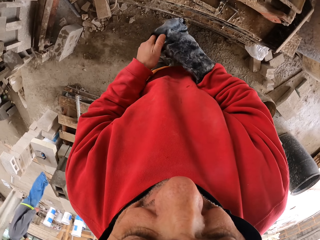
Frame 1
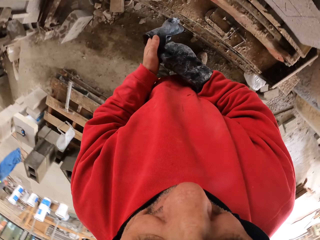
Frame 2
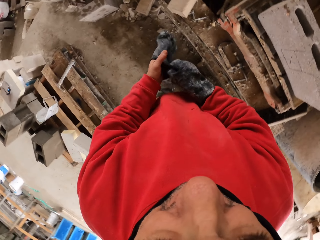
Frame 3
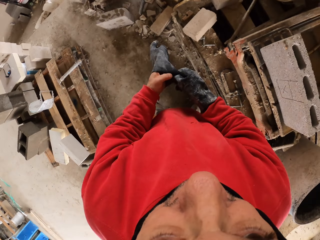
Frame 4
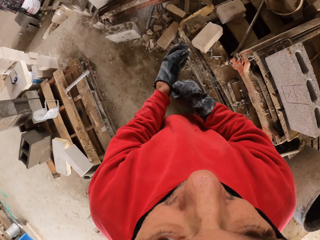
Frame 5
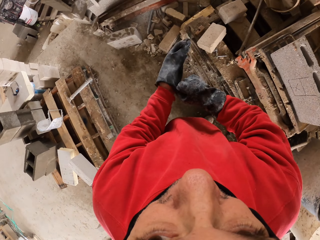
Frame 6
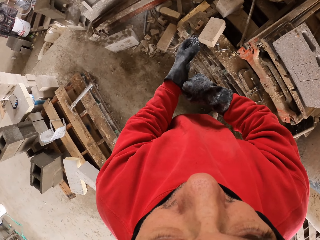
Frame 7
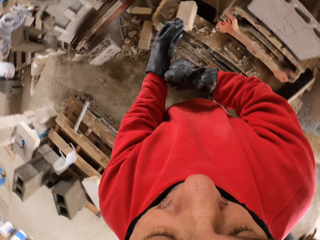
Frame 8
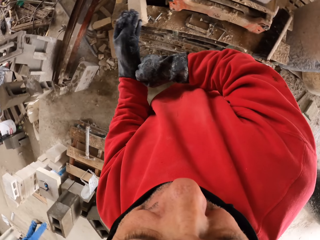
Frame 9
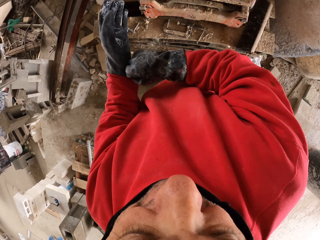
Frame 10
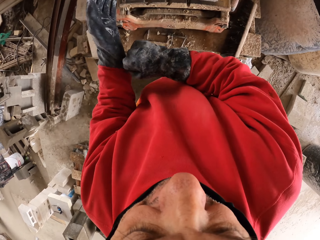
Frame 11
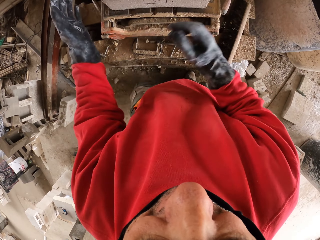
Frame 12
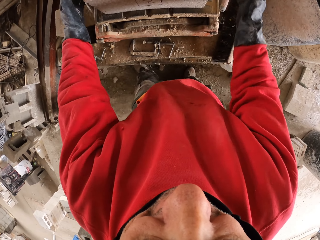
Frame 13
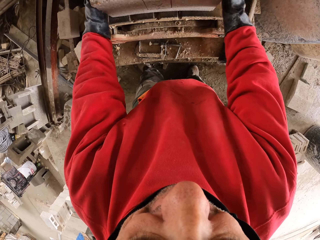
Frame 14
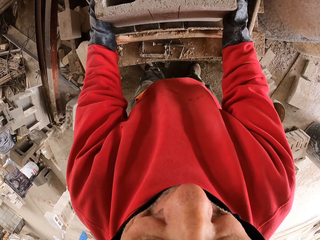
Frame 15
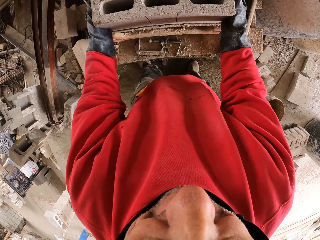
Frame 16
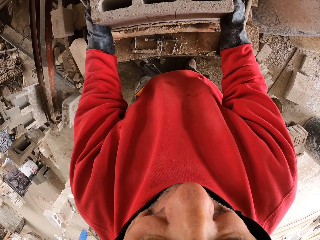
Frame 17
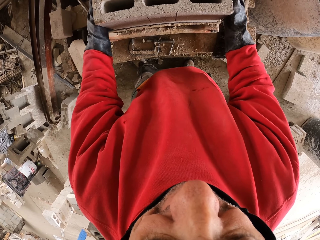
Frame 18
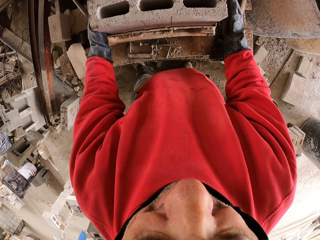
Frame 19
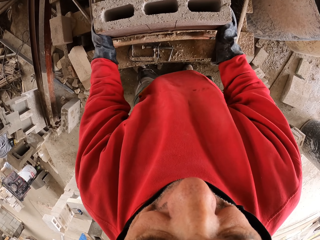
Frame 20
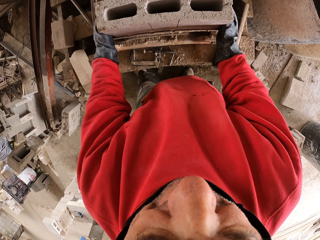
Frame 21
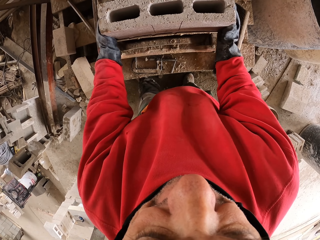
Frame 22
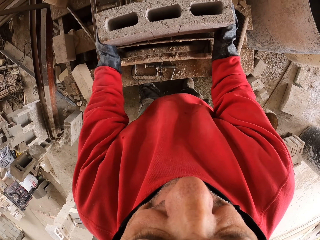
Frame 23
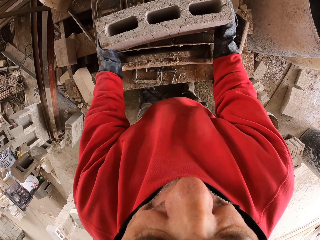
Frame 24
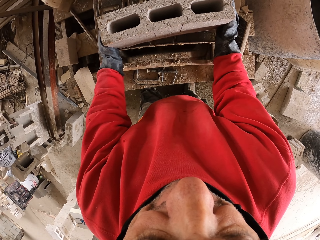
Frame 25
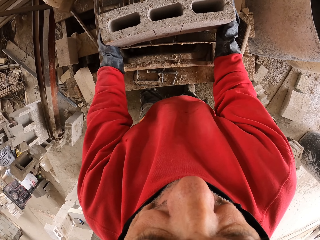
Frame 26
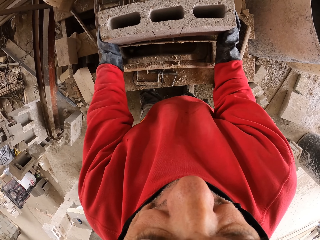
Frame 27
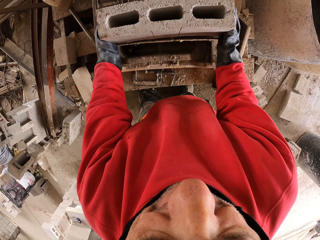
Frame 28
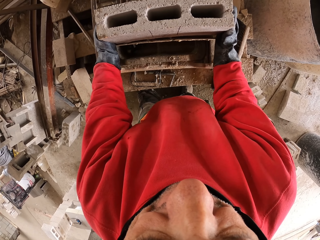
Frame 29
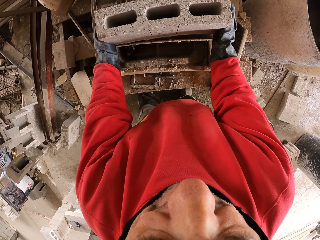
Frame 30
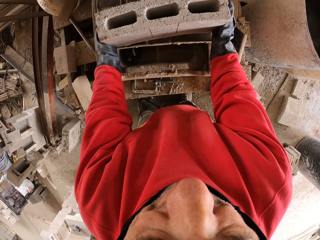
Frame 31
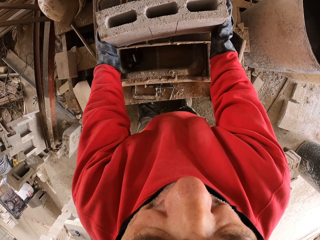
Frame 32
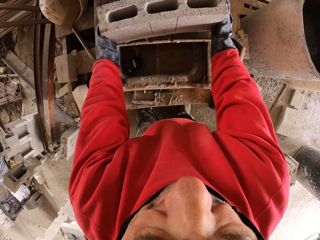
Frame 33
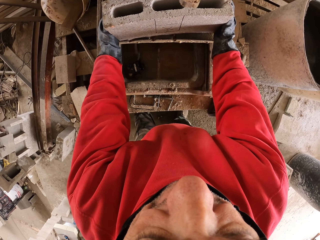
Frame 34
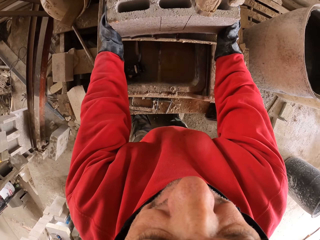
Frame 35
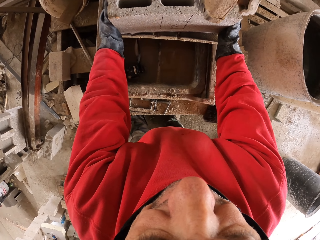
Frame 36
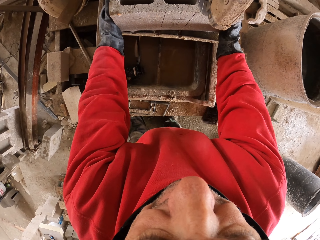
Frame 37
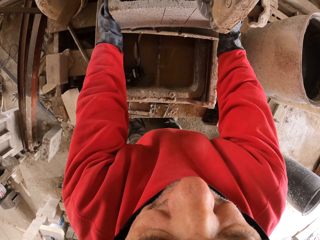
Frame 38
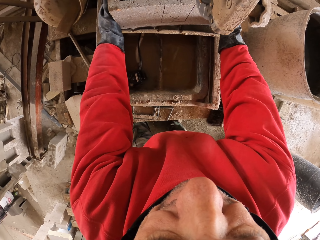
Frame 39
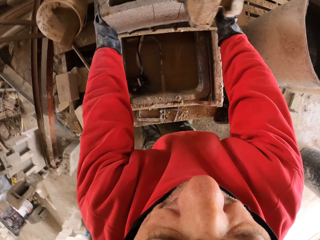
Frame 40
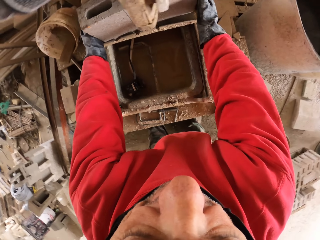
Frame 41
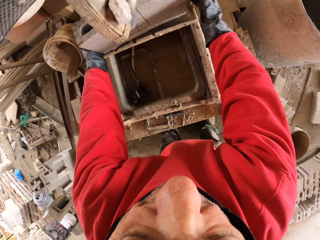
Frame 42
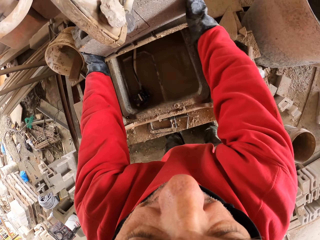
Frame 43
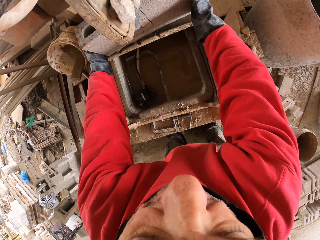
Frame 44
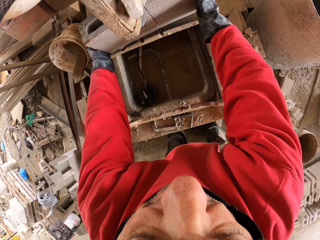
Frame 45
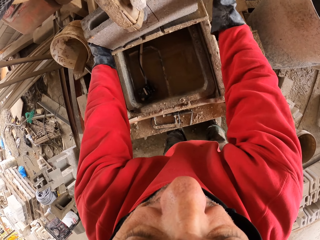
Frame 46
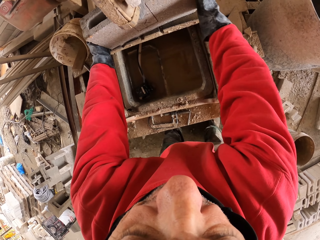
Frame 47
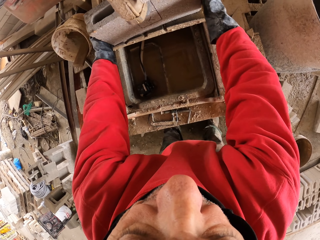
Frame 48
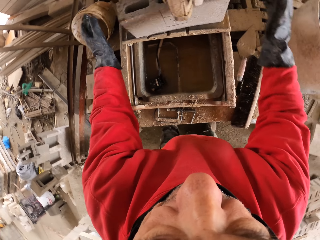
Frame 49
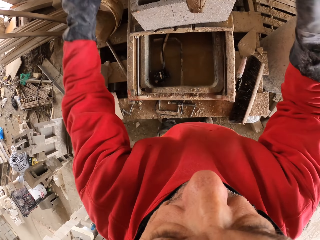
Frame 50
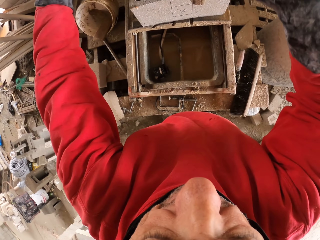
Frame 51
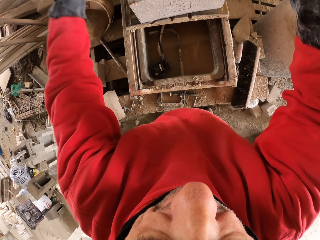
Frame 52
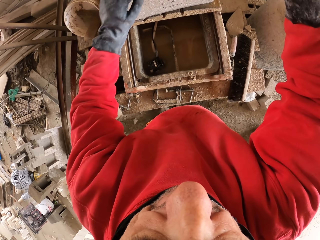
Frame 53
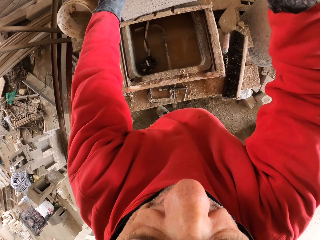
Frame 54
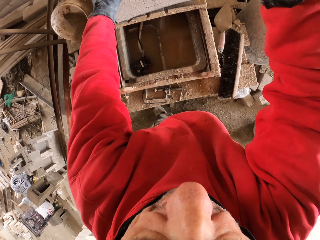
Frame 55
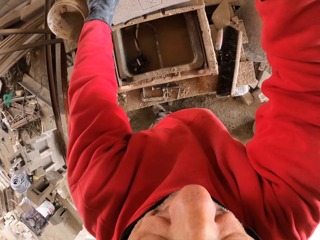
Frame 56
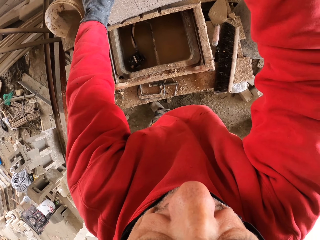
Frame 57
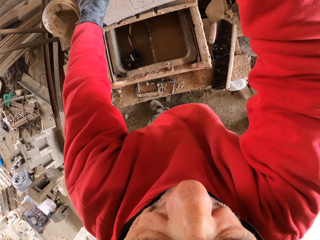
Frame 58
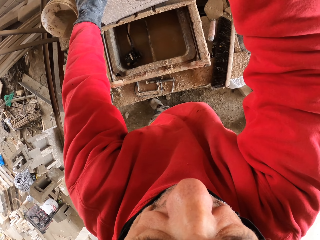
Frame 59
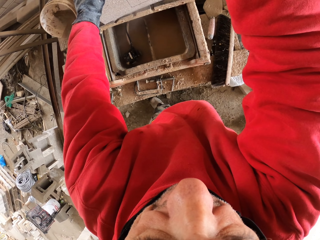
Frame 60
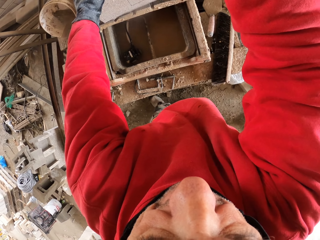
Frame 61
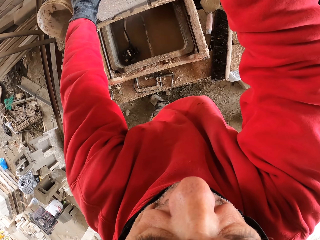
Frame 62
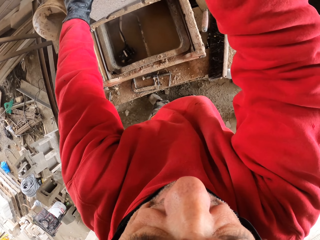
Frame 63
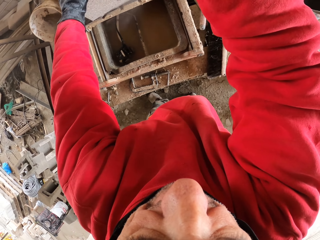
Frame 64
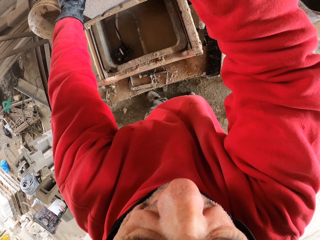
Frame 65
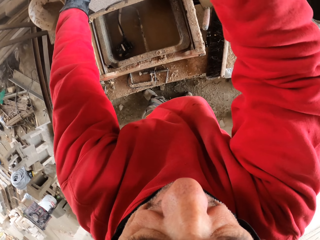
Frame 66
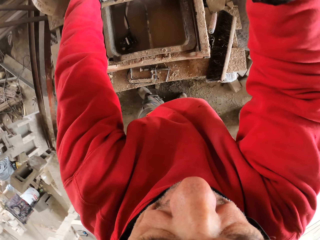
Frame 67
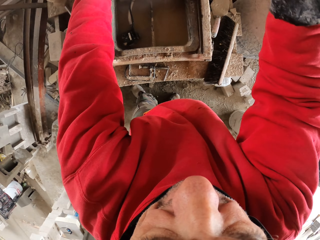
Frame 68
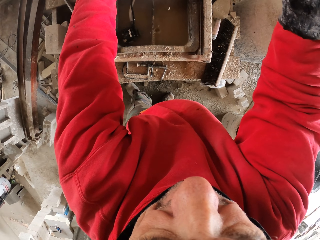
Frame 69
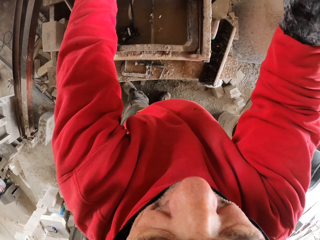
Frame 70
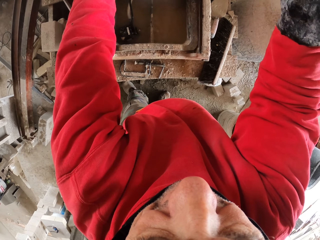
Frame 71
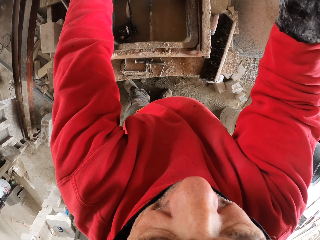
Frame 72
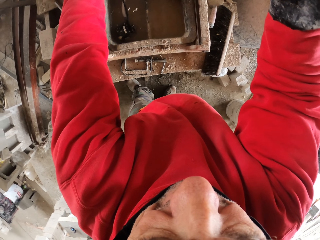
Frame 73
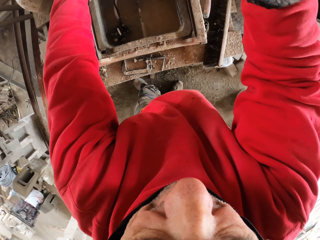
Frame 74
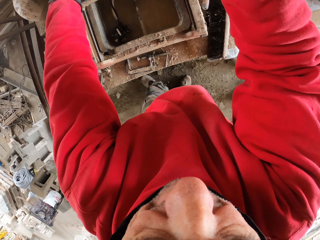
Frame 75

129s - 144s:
The camera wearer puts on the glove. They touch the bricks. They push the brick. They pull the handle down. They cut the brick. They touch the brick.

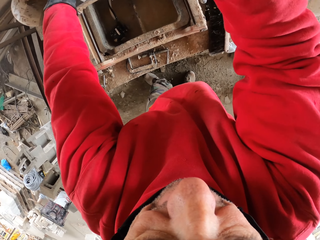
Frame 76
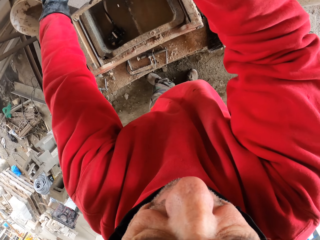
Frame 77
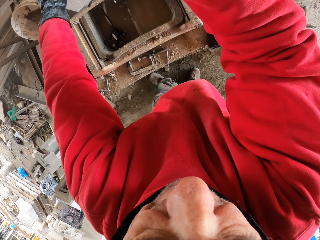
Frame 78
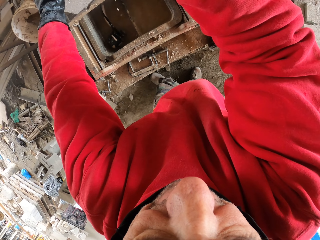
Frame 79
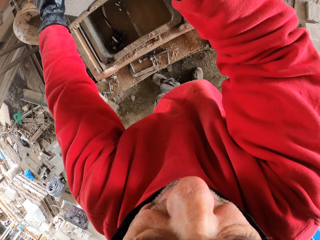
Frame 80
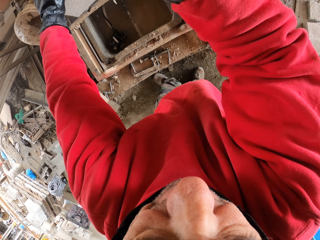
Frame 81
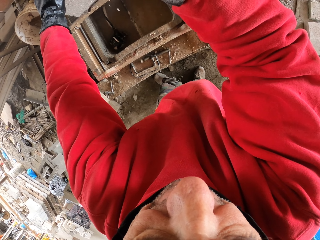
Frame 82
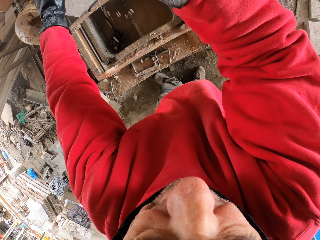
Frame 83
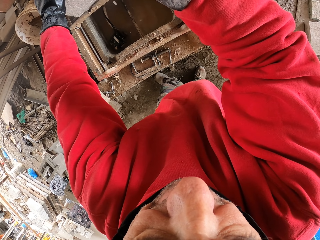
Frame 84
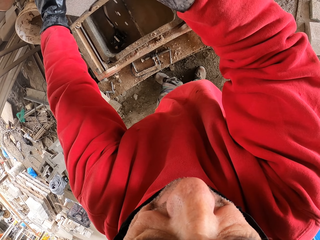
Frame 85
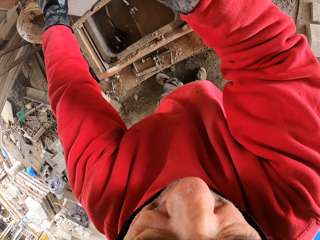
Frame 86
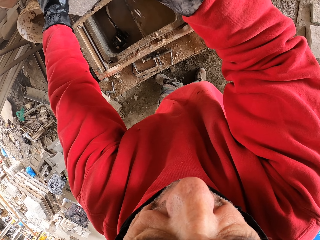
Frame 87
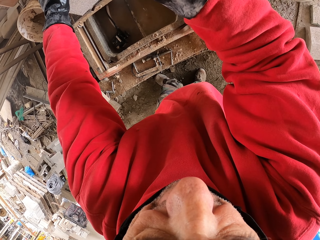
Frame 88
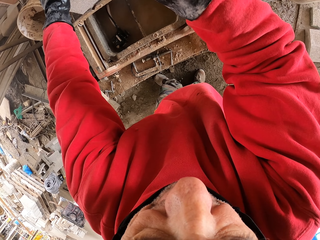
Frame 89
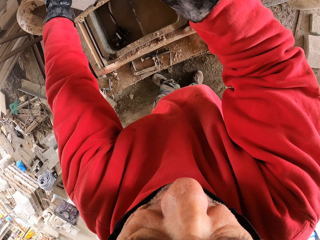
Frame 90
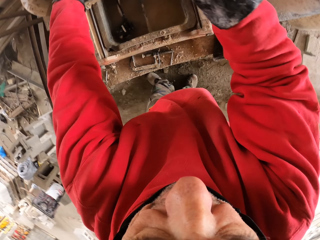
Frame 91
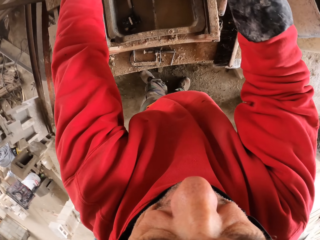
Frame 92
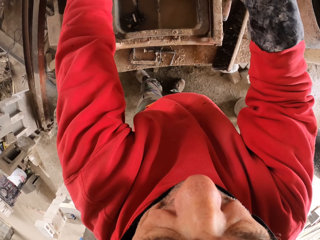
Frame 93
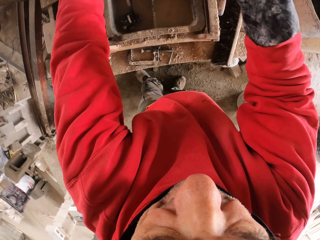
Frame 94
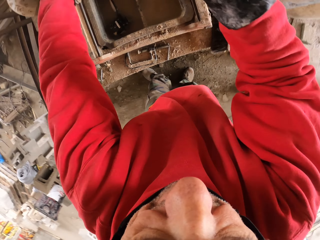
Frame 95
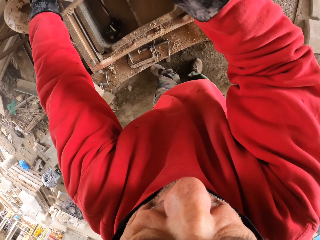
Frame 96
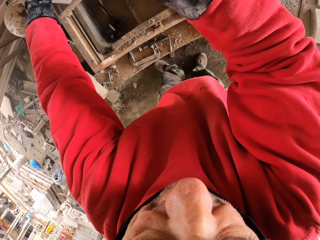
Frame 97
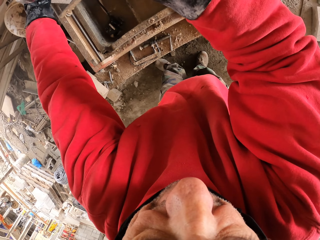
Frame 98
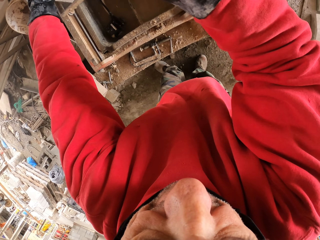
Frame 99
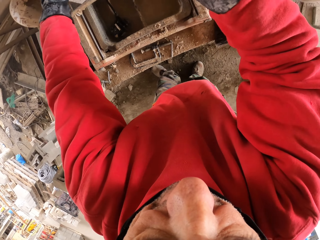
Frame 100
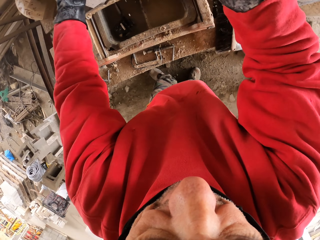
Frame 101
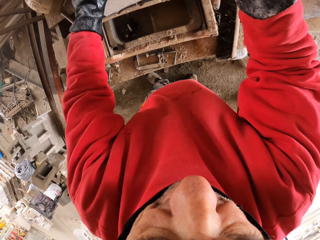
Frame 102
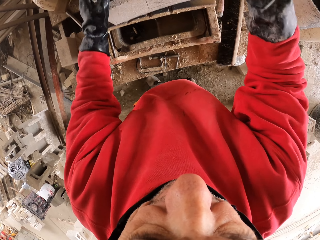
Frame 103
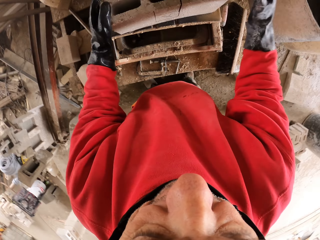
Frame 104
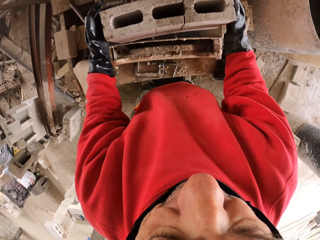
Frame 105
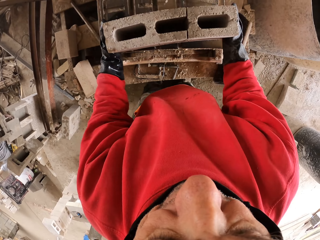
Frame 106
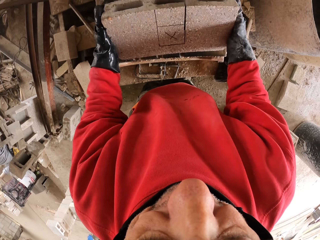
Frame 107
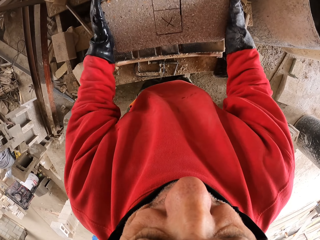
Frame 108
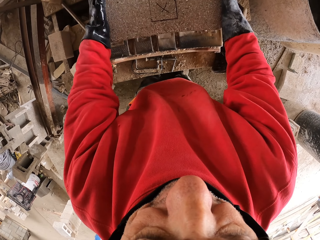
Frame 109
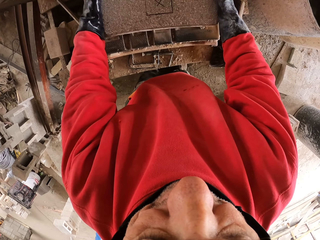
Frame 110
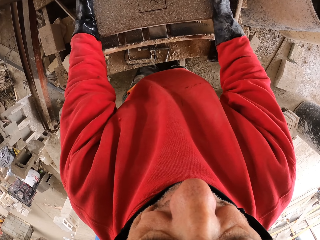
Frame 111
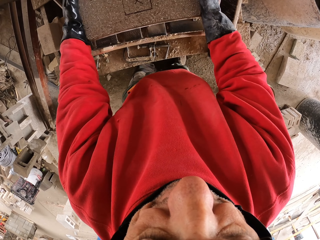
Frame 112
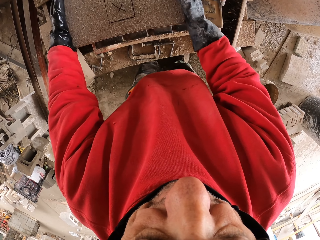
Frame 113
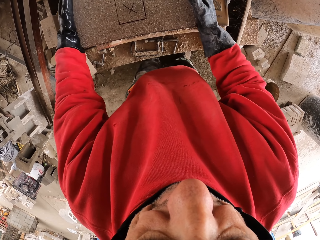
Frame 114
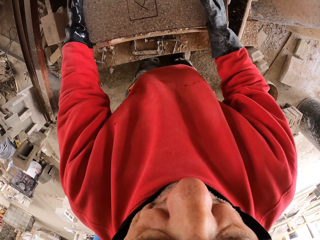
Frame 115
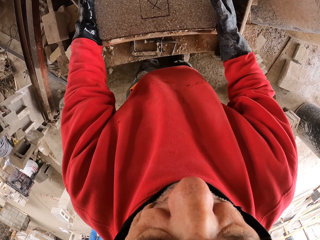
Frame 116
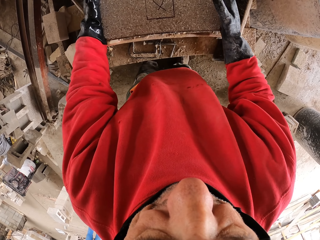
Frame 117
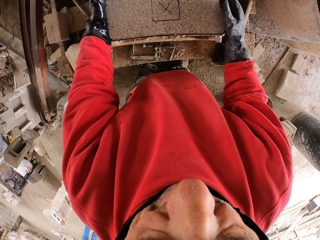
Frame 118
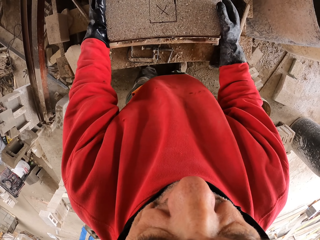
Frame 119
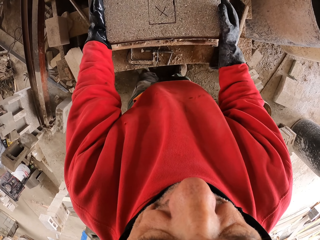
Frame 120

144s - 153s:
The camera wearer touches the brick and turns the brick.
